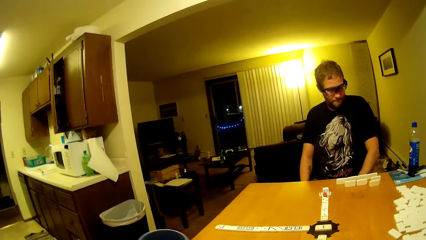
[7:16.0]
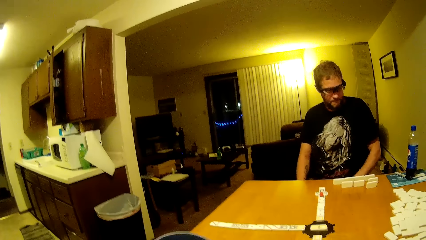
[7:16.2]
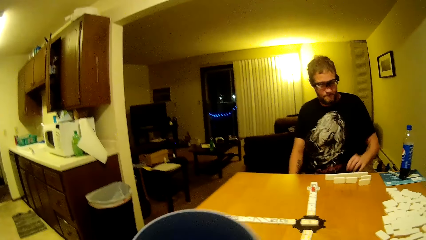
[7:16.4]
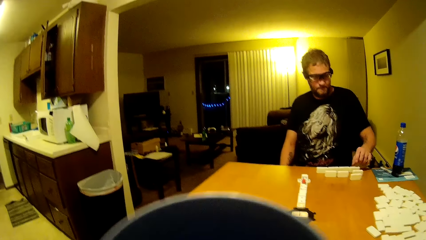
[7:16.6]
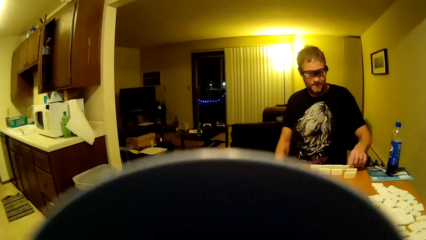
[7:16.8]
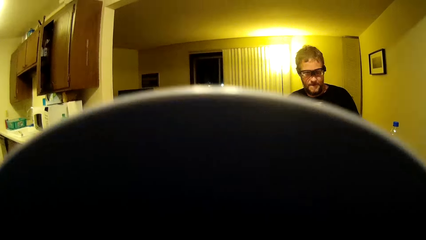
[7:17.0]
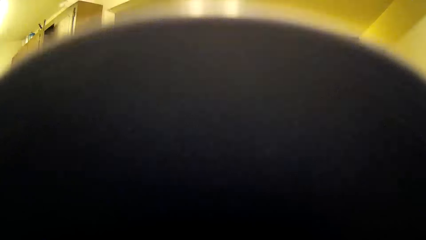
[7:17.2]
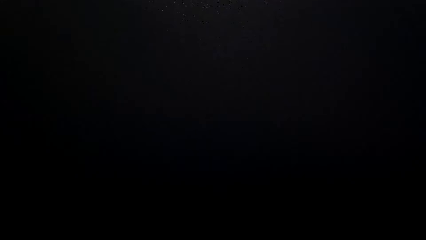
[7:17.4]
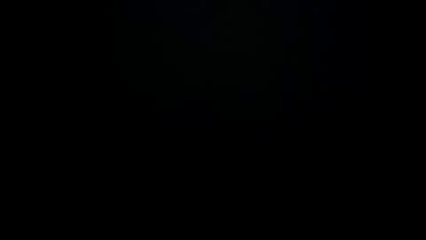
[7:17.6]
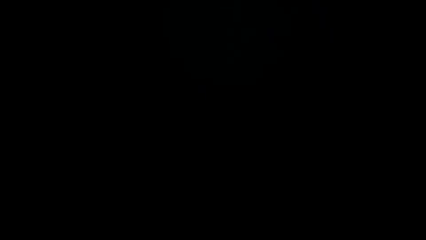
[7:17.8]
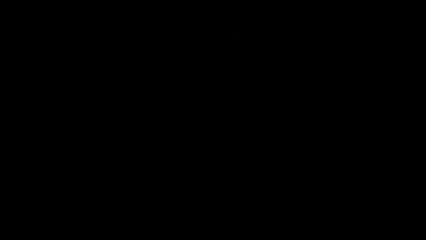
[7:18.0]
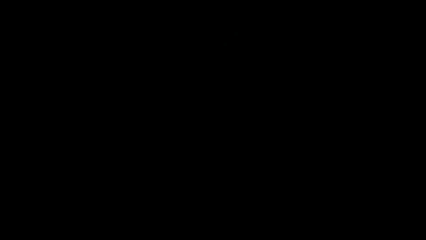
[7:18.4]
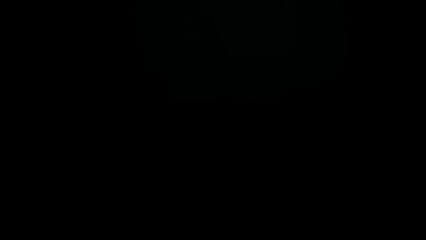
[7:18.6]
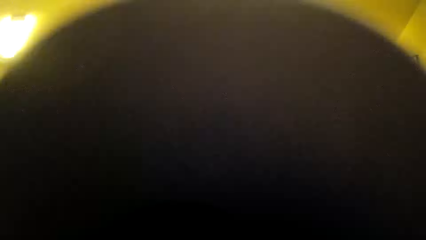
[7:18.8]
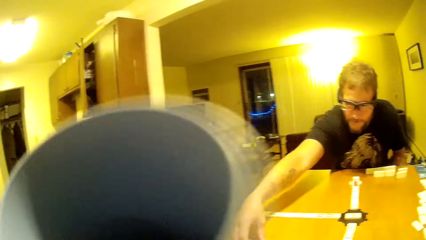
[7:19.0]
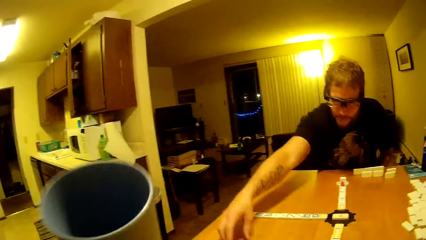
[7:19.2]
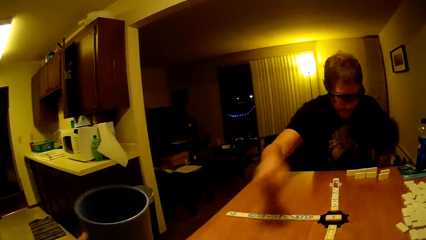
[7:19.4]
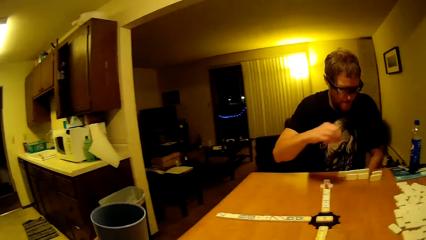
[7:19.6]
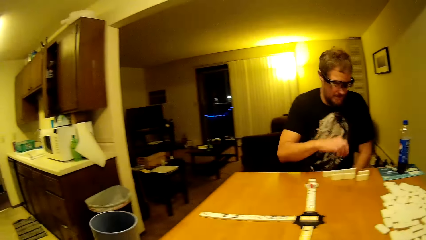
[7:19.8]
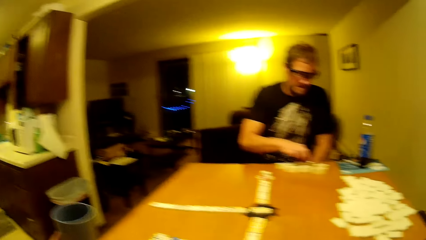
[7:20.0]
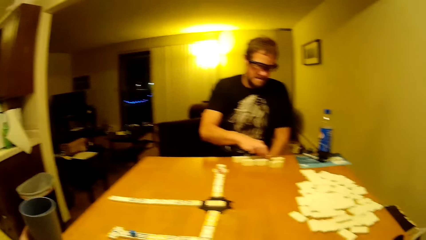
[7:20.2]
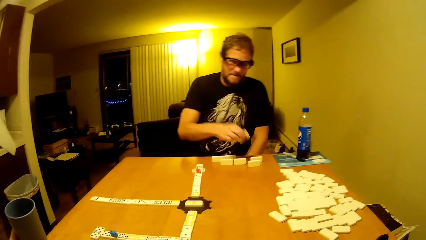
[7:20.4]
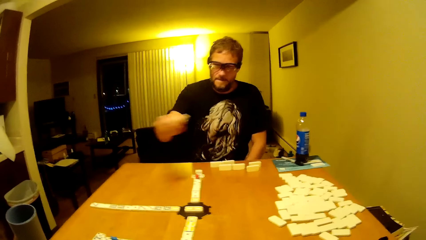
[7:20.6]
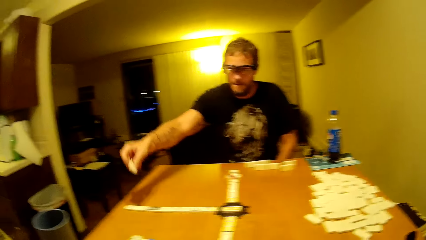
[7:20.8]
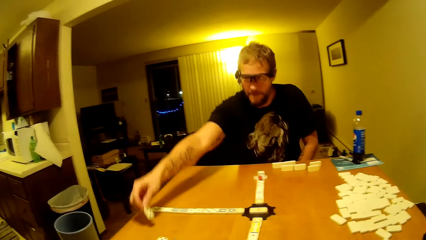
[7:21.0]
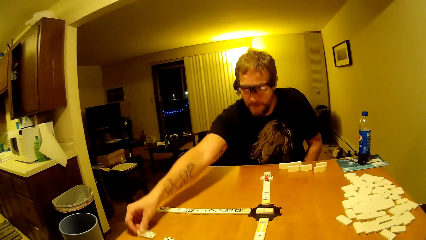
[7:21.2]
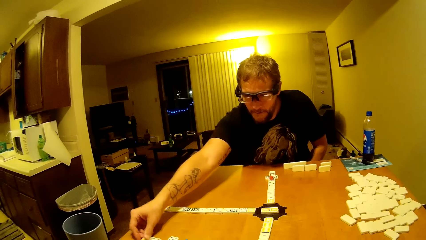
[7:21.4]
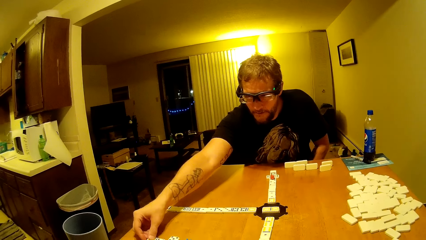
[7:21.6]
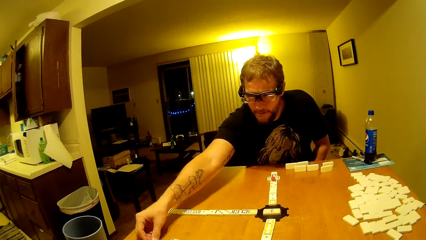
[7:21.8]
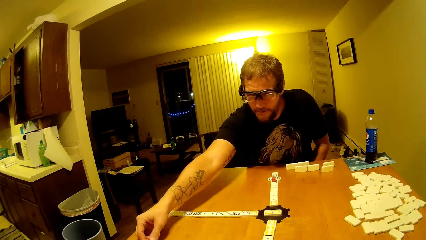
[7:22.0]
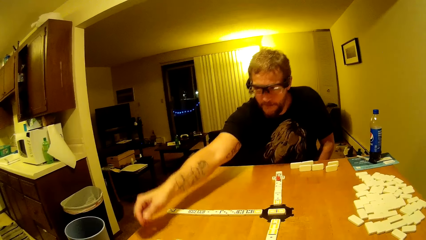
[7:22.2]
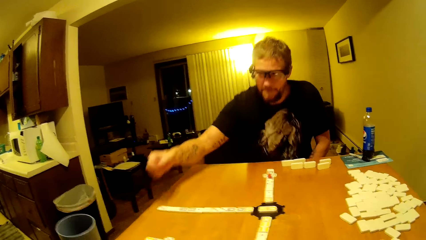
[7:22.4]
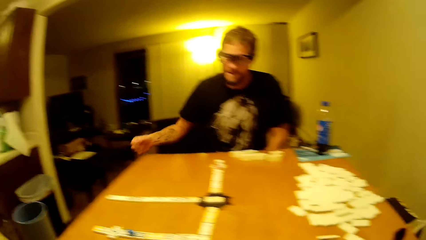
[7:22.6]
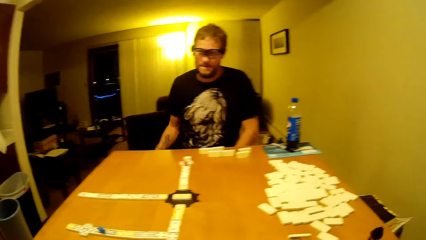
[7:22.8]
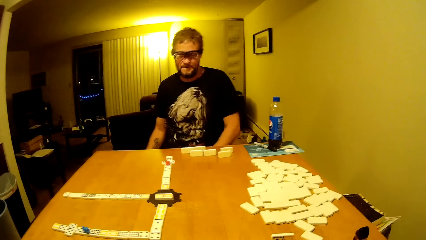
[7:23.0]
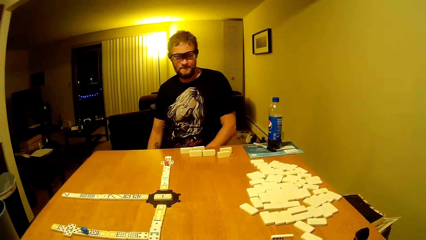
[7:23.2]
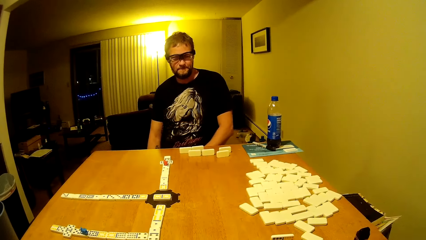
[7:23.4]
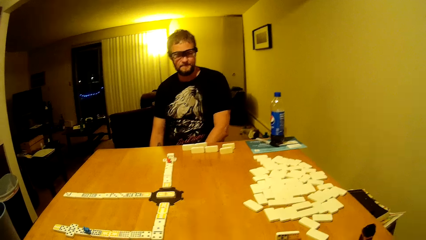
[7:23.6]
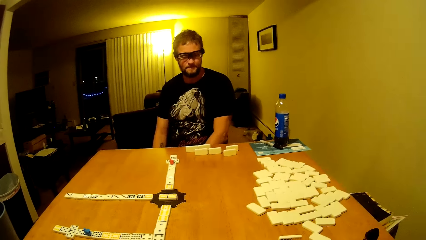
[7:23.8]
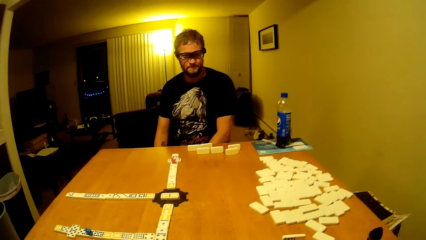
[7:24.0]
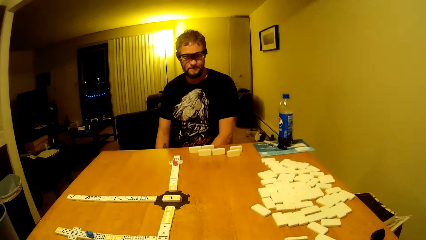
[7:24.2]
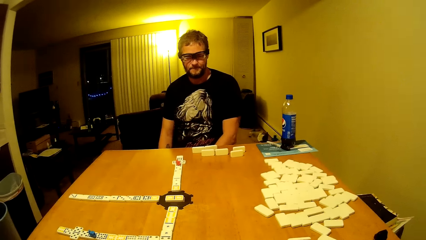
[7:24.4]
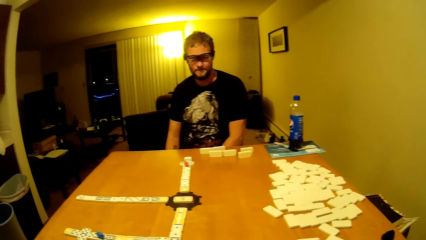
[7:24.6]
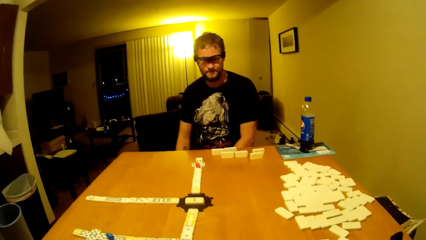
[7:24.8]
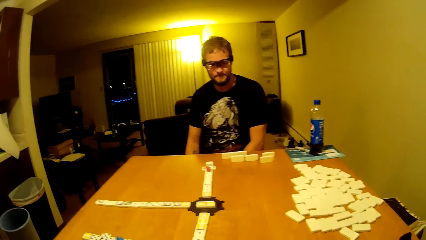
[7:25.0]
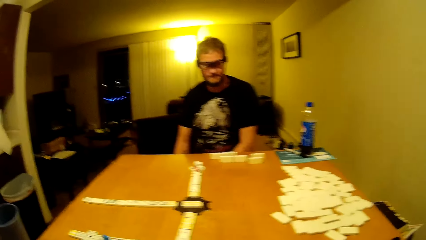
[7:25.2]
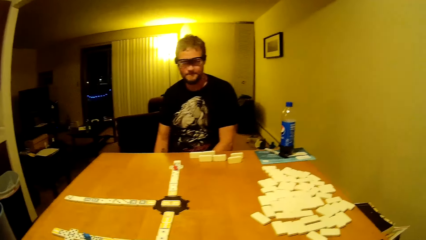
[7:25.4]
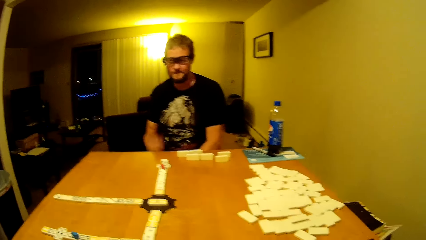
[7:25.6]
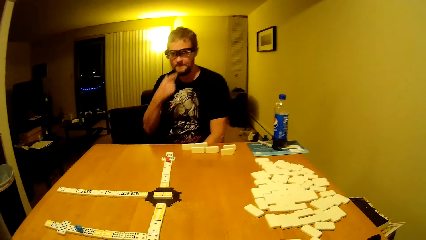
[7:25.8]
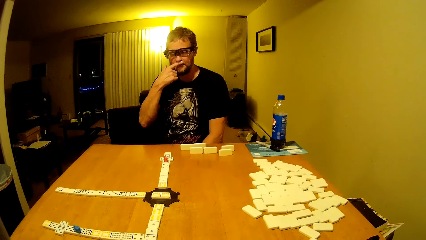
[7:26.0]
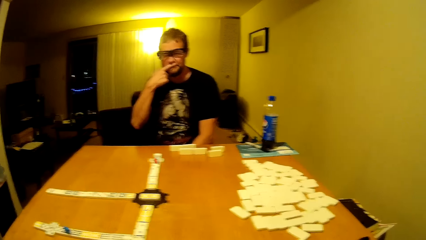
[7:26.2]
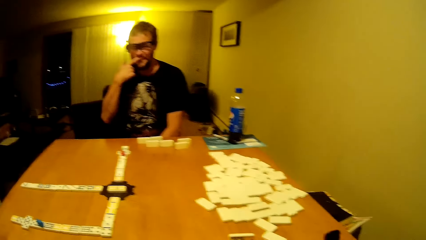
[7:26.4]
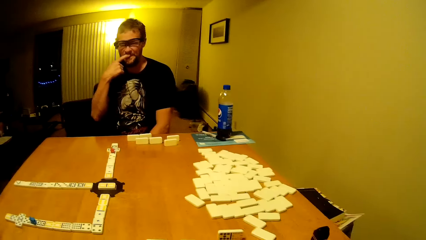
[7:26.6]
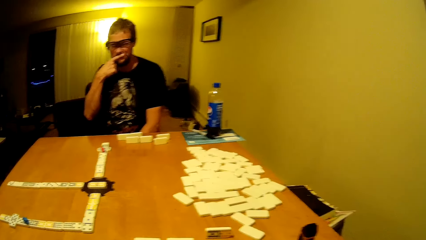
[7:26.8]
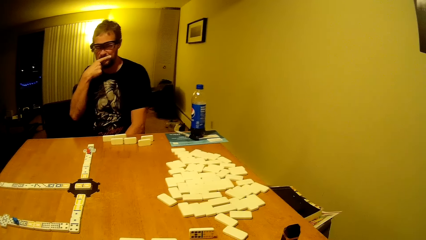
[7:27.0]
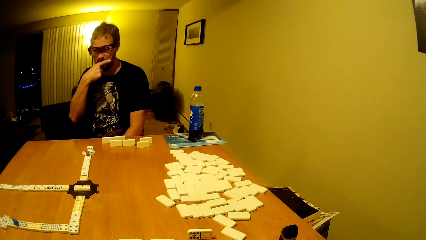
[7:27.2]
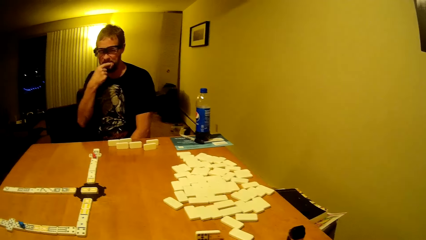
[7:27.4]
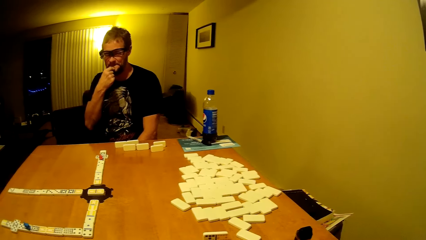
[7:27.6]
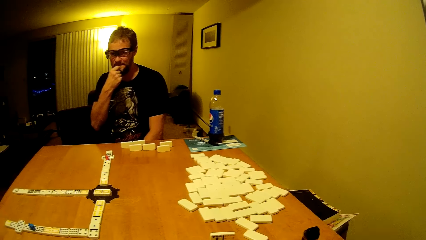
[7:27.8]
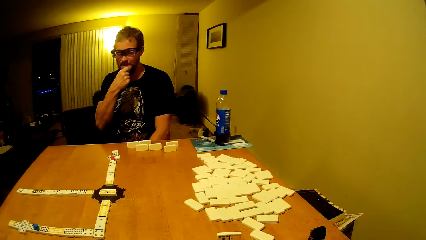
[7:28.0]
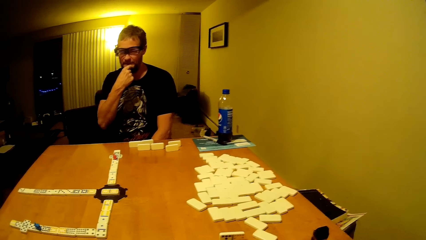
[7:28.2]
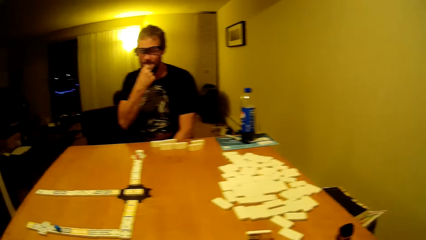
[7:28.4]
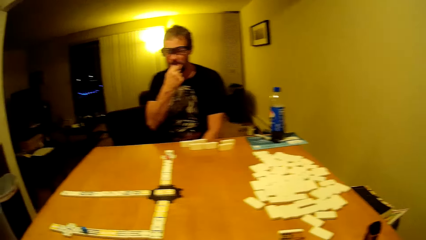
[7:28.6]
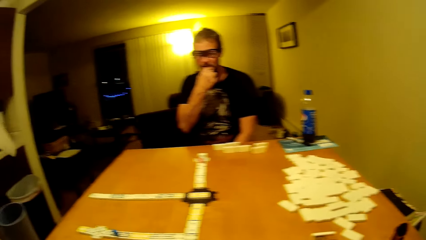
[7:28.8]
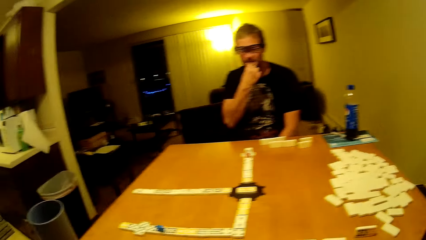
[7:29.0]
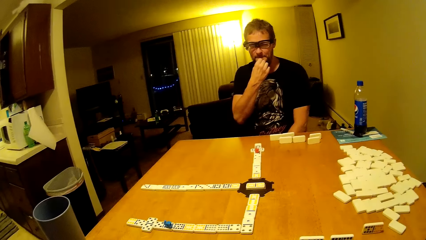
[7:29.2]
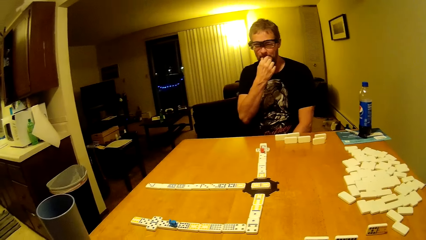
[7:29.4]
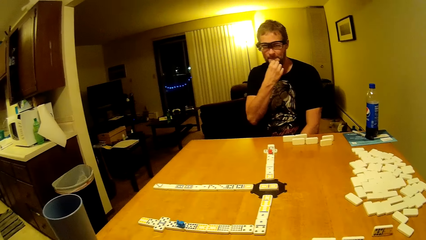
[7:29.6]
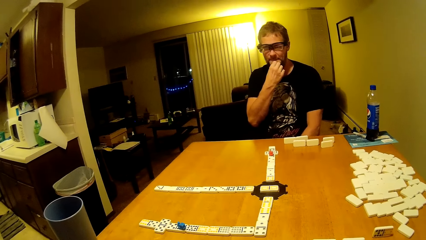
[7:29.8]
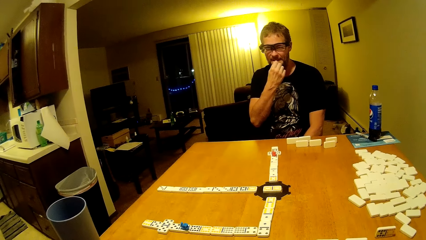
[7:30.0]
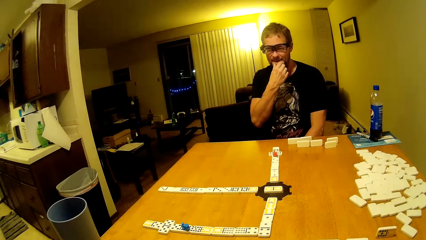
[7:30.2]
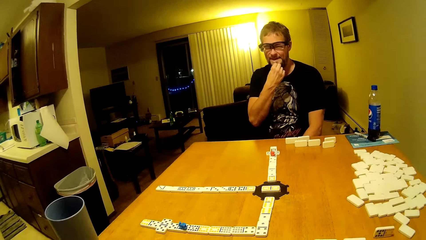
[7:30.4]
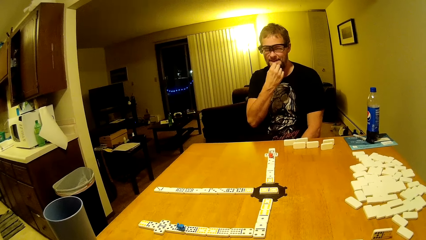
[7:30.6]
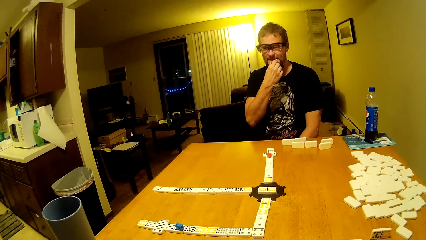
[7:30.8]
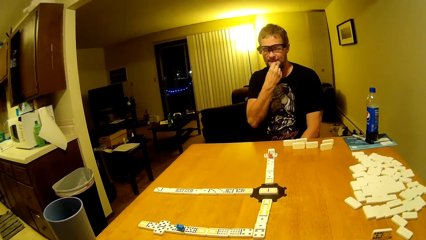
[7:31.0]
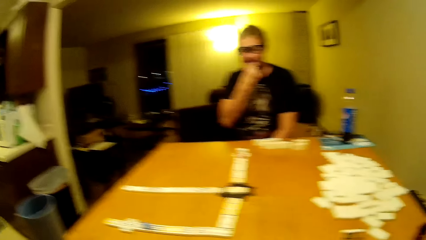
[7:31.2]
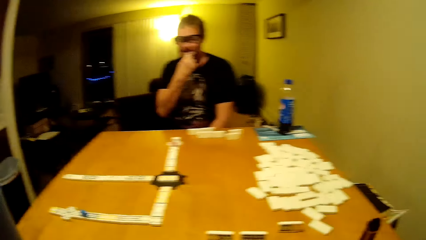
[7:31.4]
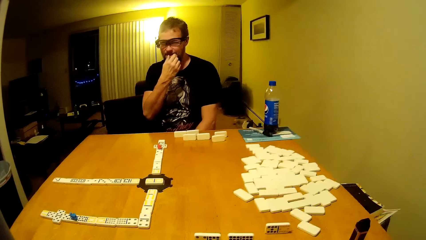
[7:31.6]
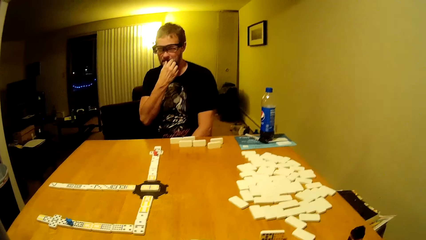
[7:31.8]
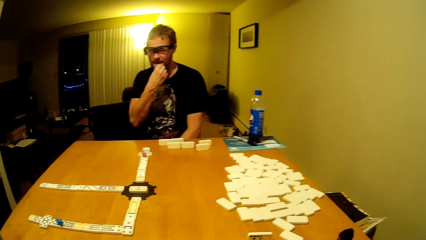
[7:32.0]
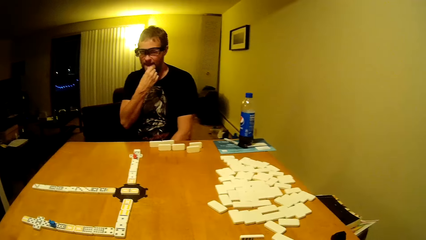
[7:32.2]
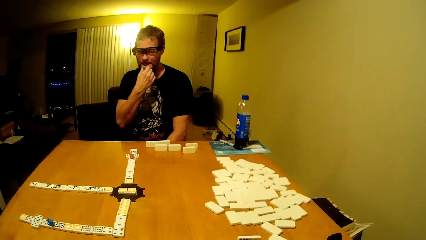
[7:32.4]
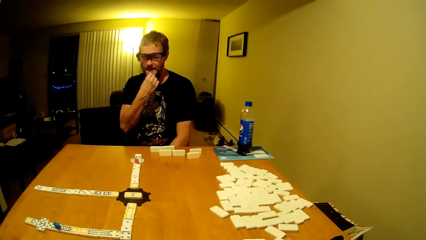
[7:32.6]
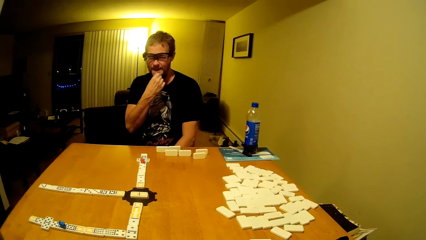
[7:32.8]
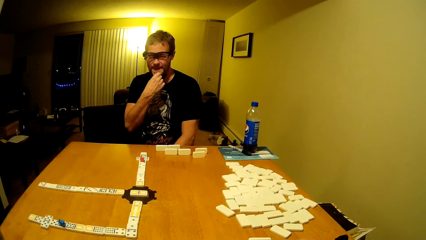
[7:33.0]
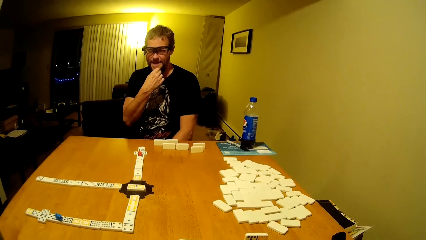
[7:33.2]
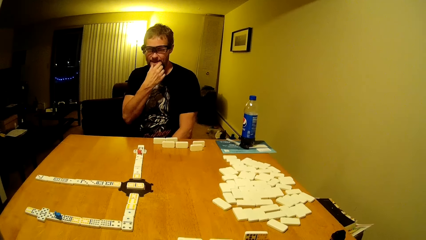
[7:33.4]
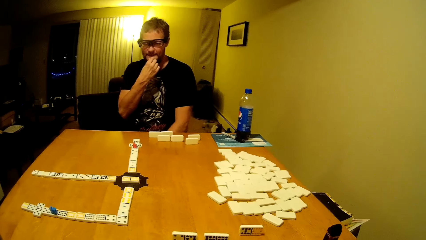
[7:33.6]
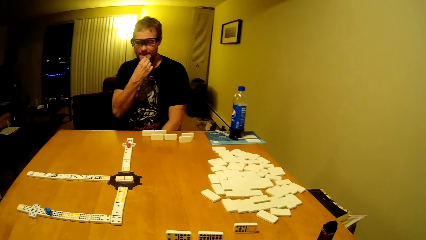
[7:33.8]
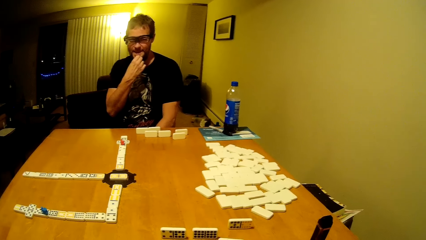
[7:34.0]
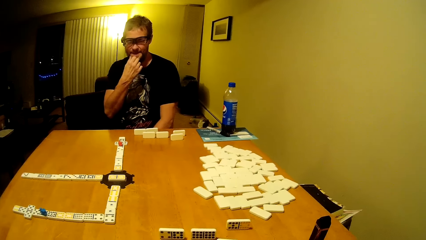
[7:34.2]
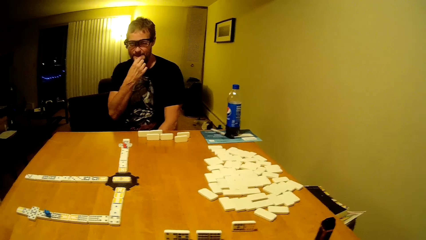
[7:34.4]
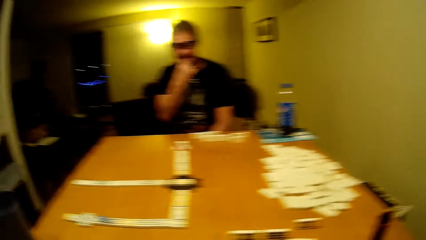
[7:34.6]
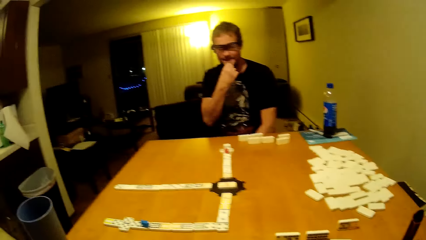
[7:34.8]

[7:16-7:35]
The camera wearer lifts the cup up. They sip from their cup again. A man plays the dominoes. The camera wearer puts the cup down. The man places a bar on the camera wearer's side. The man lifts his hands up and puts his hands down. The man touches the beard.
